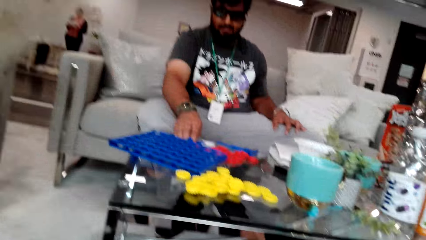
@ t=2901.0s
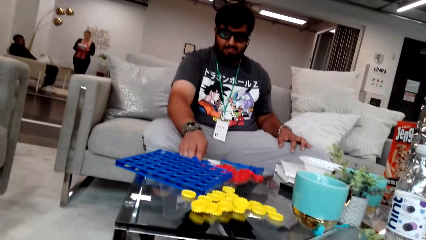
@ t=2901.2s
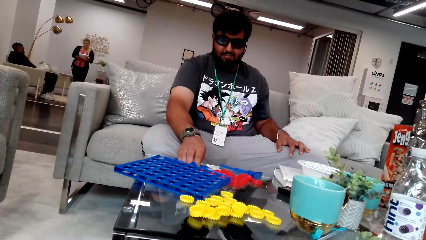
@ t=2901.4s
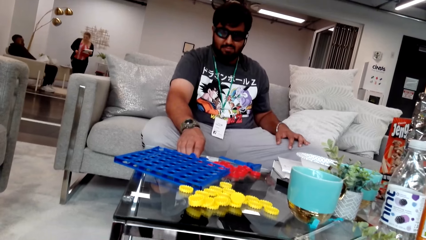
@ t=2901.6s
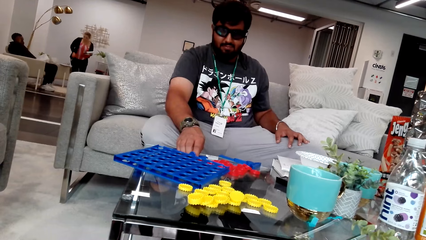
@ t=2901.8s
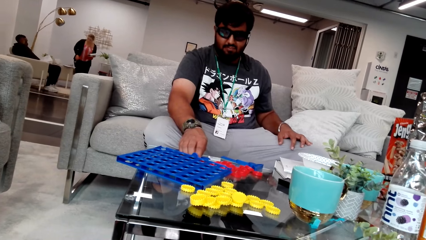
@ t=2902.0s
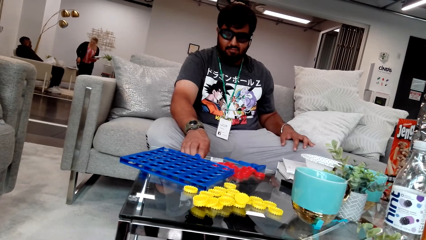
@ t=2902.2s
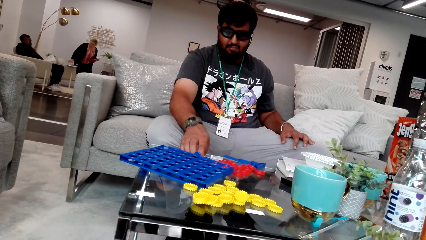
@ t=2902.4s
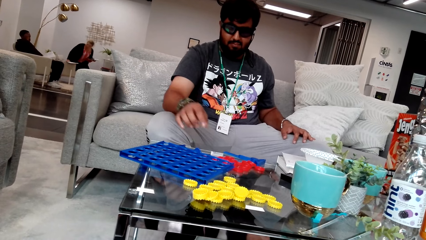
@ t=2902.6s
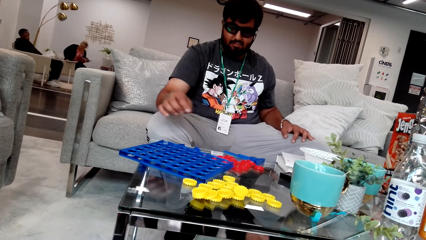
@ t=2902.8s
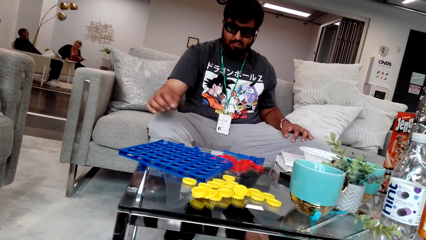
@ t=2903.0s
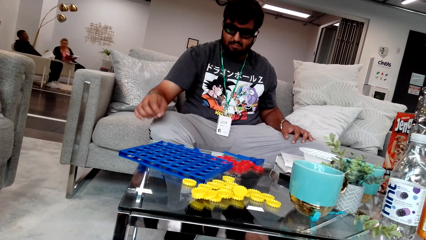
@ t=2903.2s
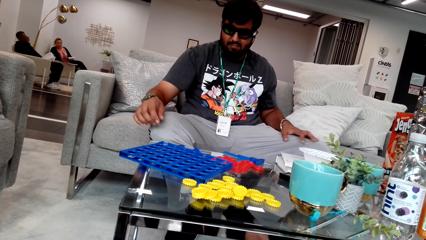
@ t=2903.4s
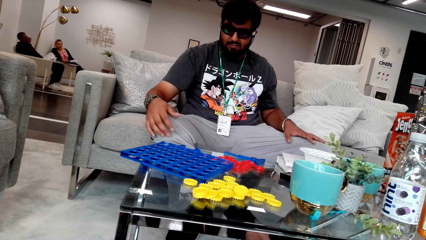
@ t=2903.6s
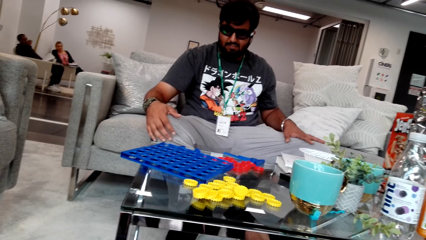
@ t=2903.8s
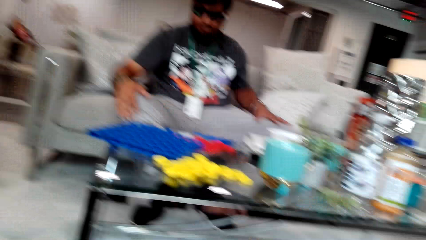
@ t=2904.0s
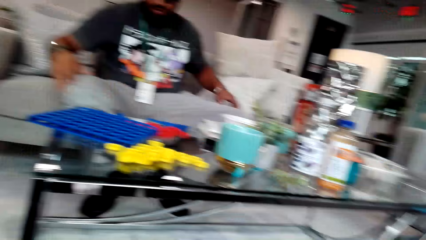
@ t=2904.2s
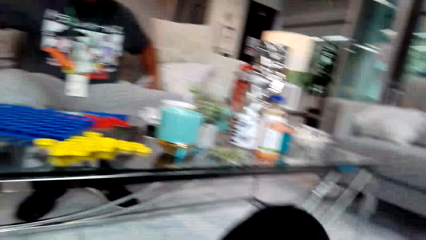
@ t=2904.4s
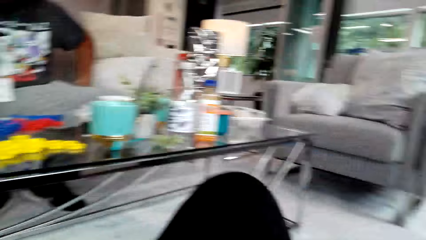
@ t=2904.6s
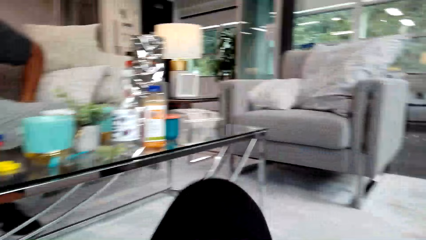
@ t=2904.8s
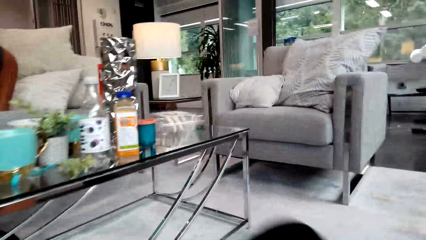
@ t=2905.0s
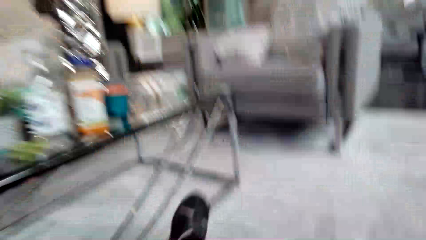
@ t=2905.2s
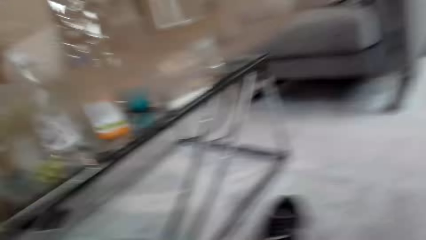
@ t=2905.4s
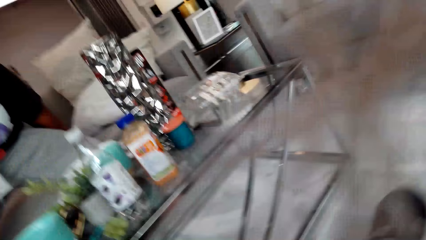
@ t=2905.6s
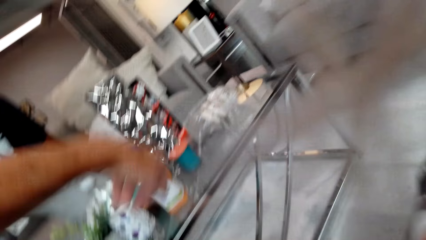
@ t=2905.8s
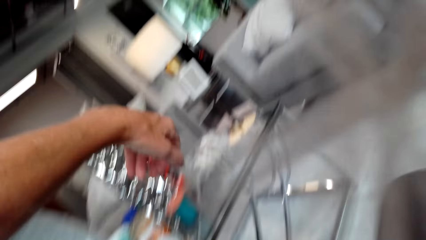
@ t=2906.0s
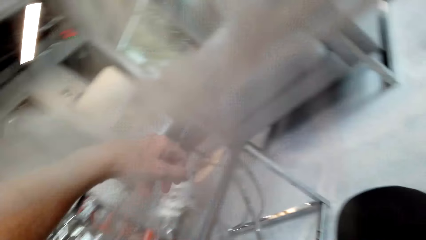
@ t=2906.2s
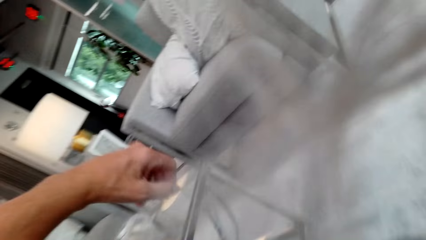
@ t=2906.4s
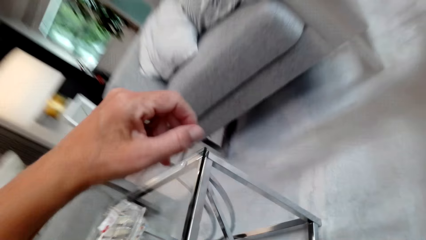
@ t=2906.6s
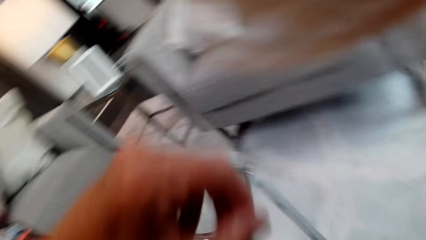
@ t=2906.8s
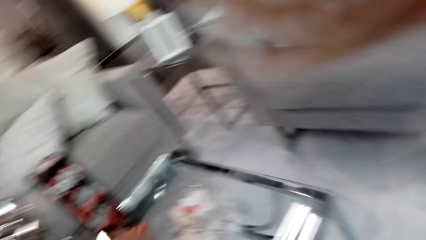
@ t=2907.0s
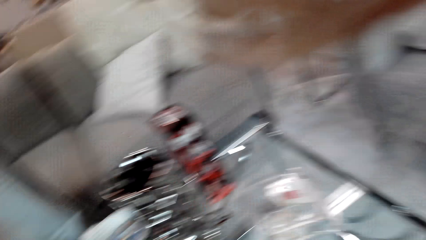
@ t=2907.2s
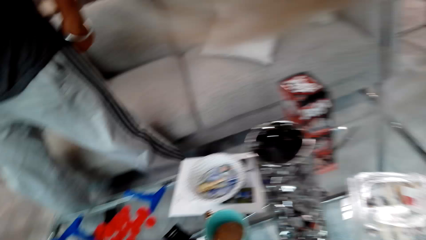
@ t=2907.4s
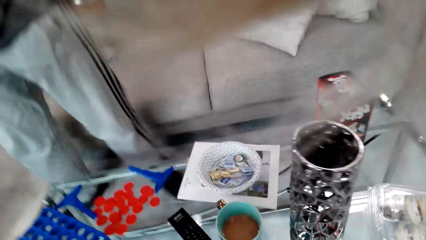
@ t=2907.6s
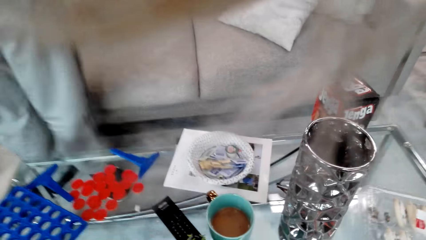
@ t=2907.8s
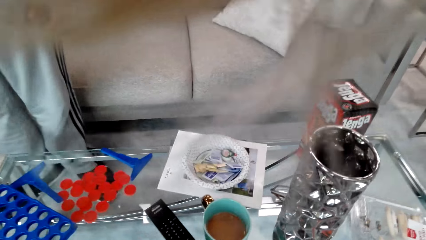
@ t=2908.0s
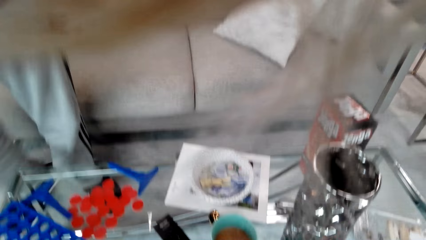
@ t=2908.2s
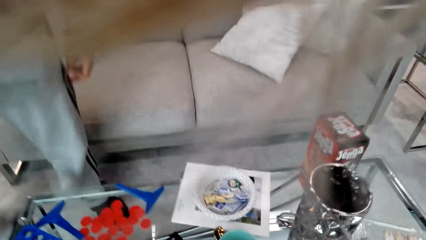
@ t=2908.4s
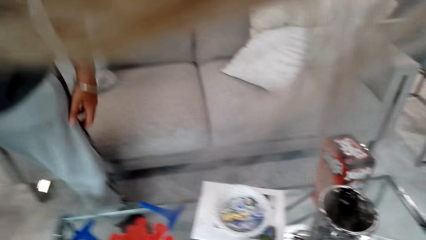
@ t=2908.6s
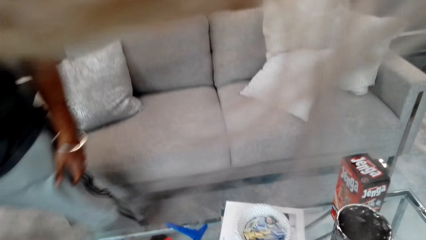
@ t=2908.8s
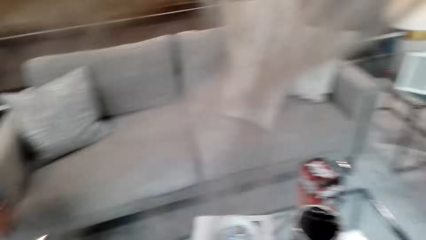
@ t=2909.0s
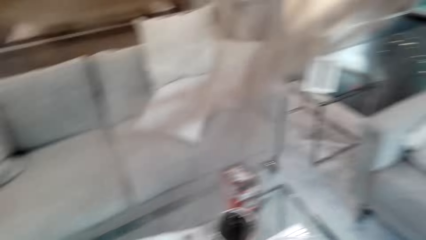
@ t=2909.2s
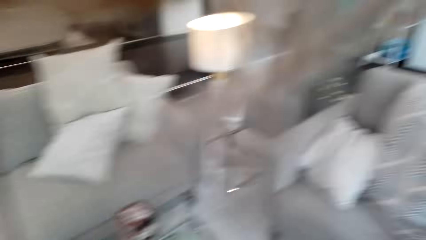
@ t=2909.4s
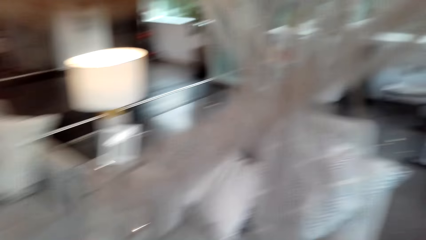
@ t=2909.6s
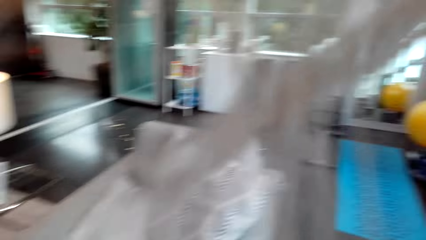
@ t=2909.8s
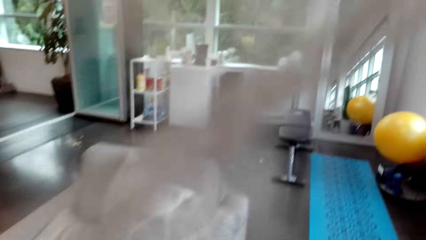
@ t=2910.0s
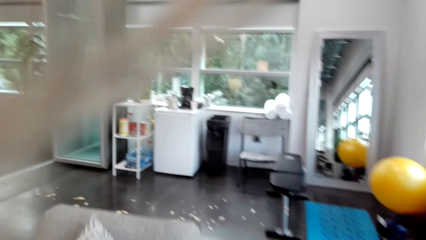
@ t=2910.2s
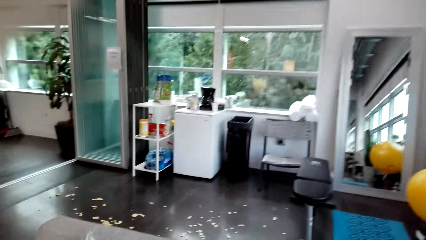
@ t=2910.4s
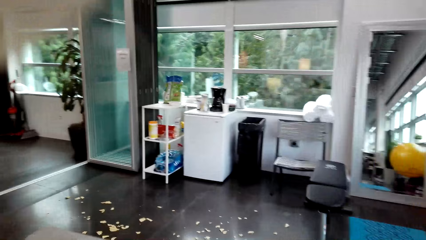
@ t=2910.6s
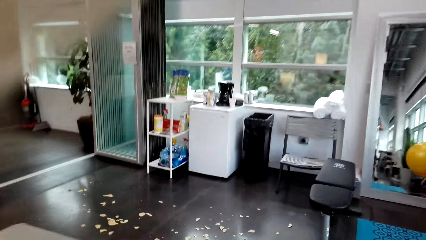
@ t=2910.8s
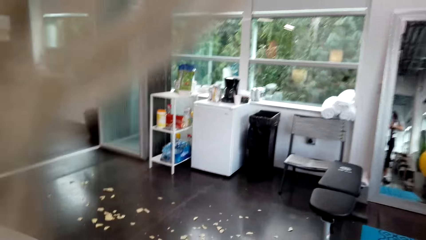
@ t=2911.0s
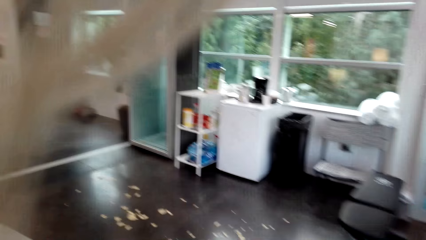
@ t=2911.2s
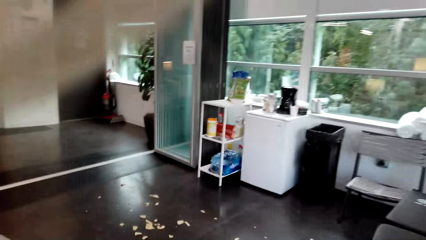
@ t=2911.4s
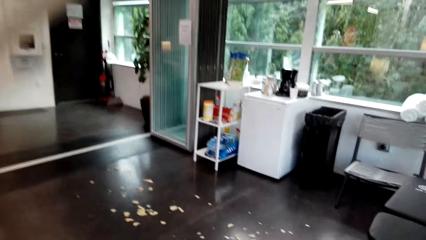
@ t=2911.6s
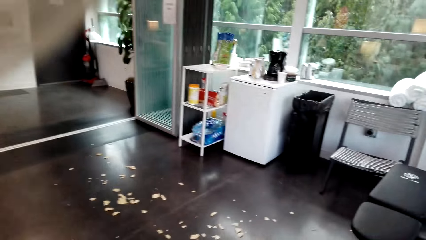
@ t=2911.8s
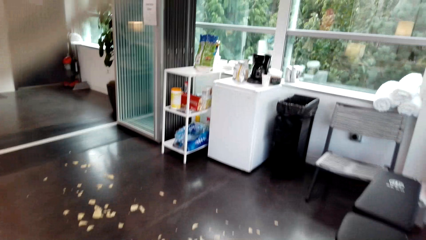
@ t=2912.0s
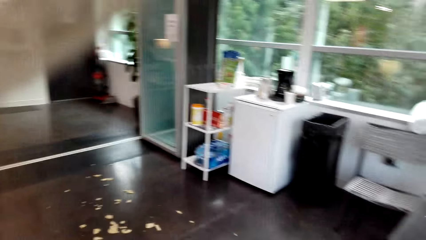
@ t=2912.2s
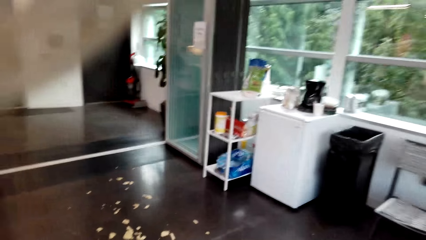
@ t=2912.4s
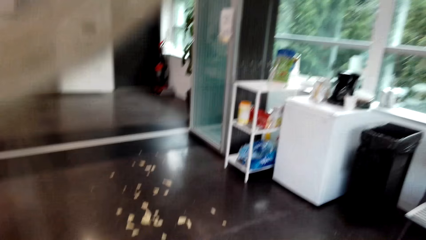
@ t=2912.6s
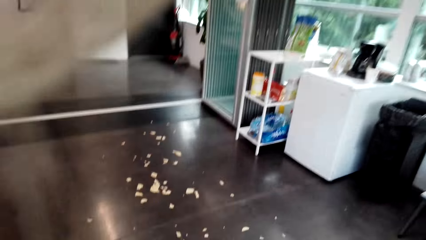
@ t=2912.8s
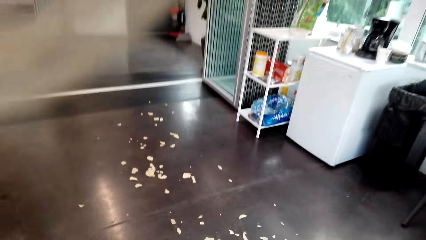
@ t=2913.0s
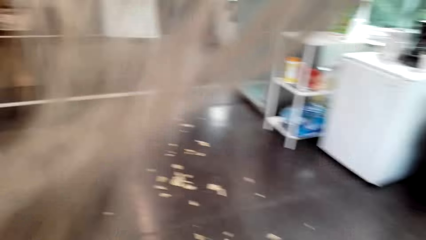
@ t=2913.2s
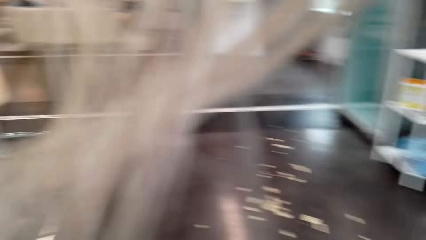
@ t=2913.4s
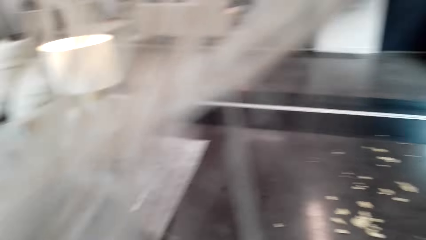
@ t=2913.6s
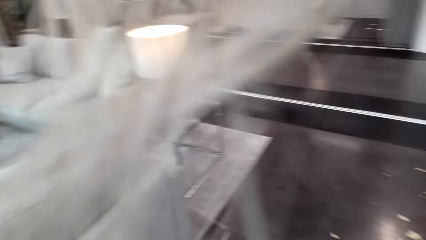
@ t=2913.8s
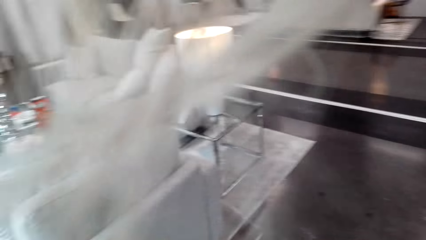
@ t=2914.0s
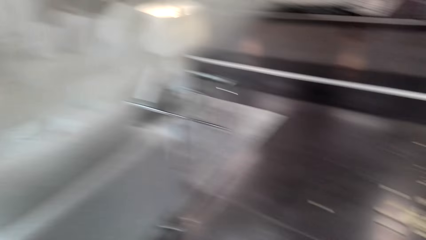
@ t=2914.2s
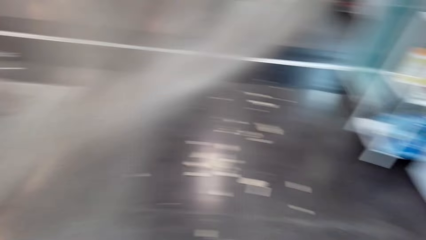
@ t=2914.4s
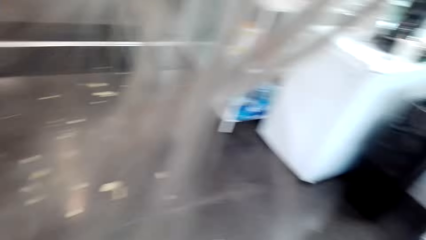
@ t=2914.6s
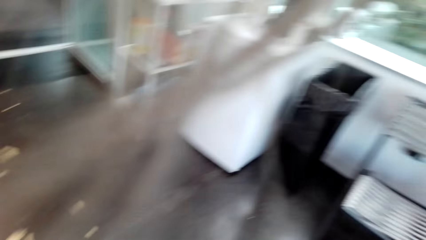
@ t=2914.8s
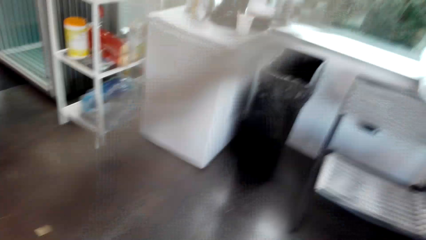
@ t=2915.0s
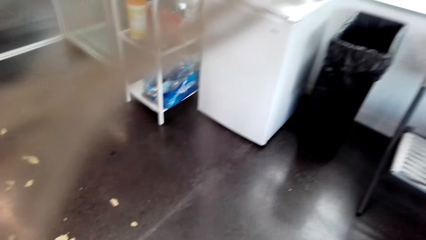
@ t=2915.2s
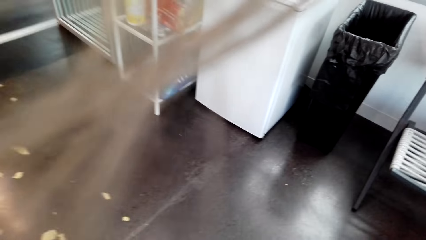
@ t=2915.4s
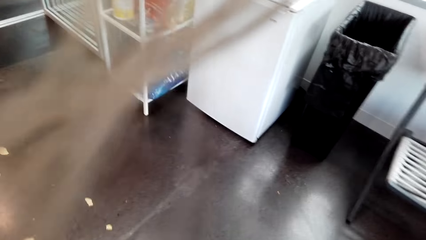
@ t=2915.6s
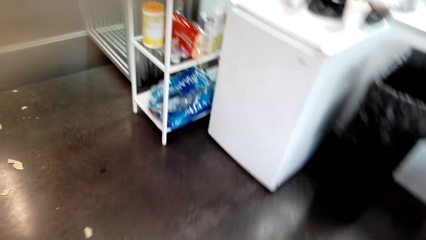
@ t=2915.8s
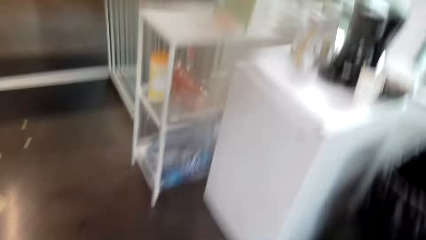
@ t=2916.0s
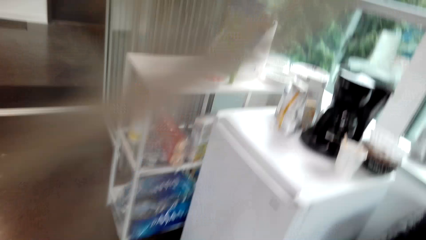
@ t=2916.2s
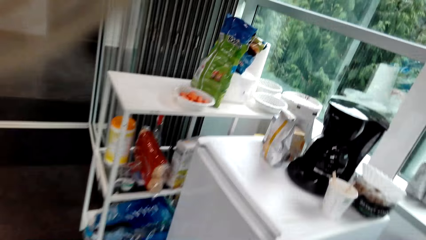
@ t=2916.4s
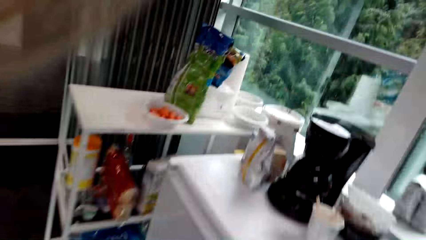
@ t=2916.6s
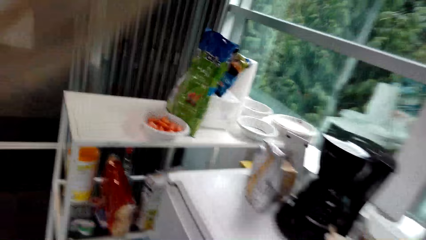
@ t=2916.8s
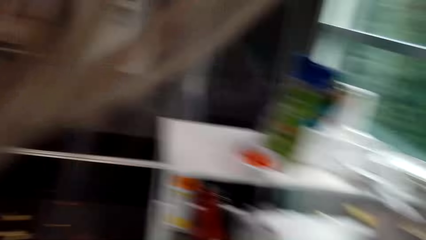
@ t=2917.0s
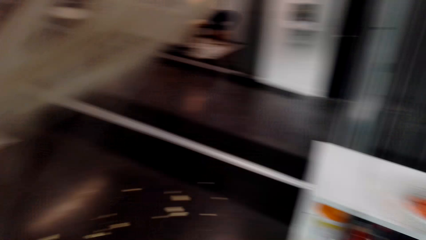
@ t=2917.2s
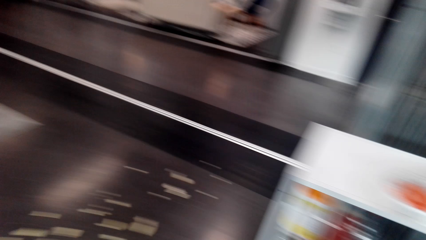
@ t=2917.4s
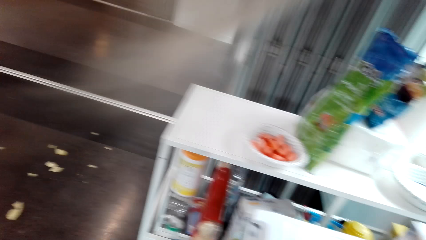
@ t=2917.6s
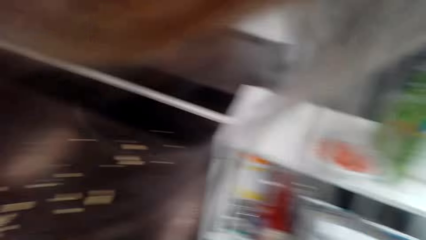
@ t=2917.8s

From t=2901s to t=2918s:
The camera wearer looks around. A person sits on the couch. Another person places the hand on the knee and removes a hand from the table. The camera wearer looks around, raises a hand, and walks around. The other person stands up and walks around in the room. The camera wearer walks around in the room. They look at the floor and look around.
